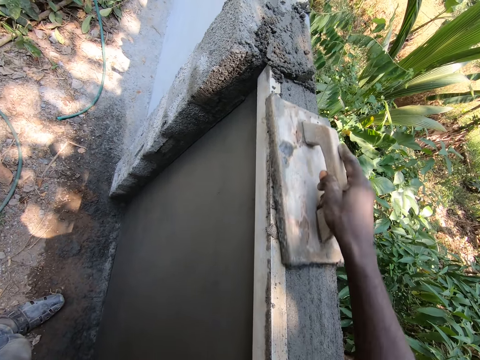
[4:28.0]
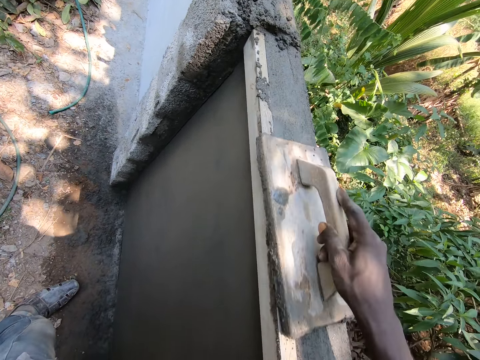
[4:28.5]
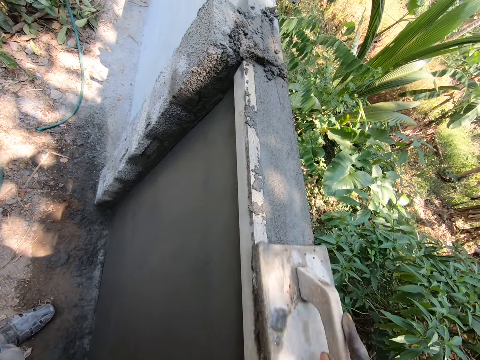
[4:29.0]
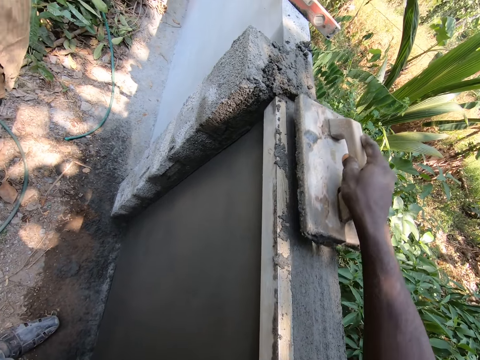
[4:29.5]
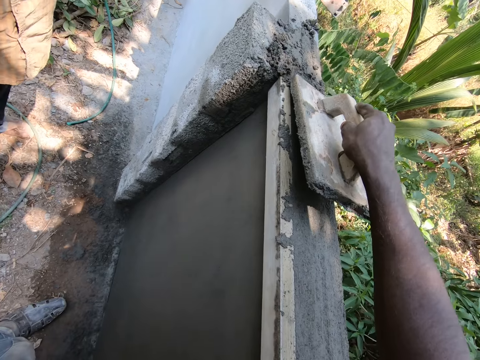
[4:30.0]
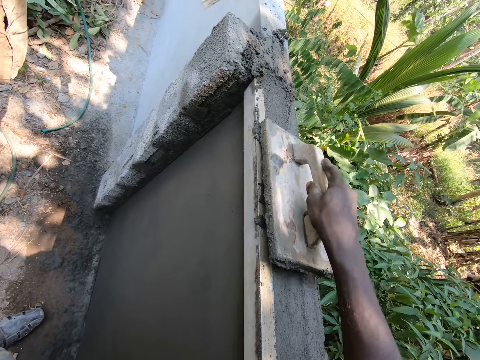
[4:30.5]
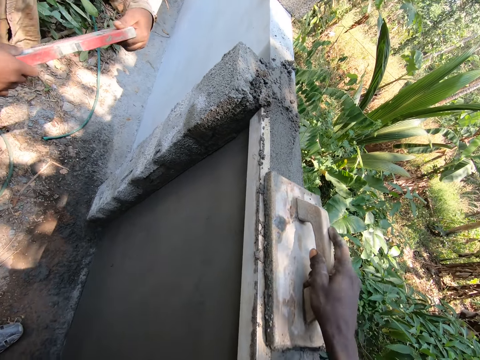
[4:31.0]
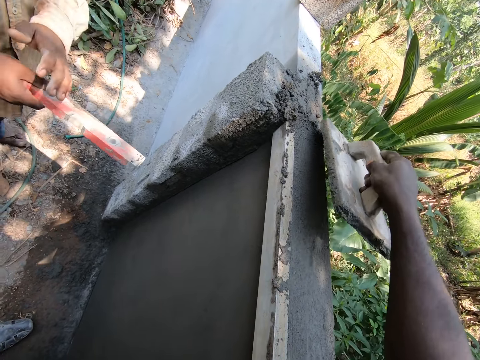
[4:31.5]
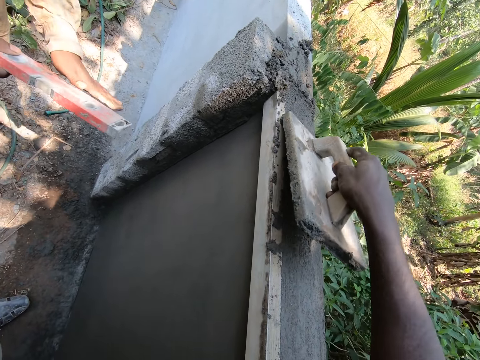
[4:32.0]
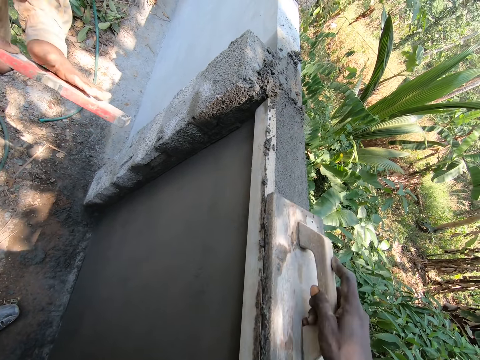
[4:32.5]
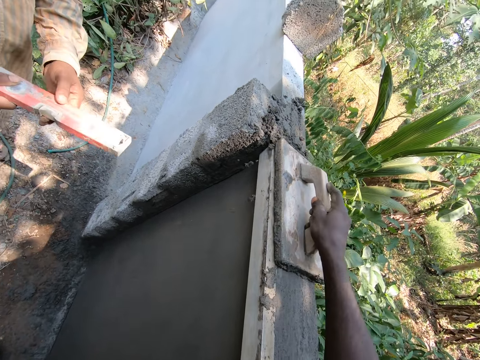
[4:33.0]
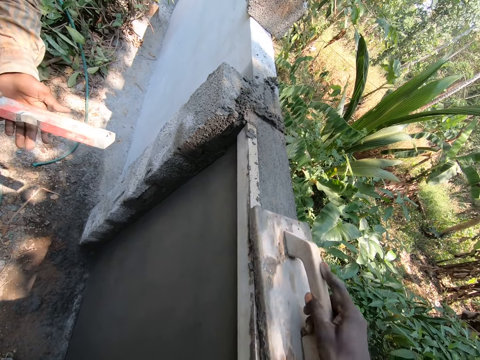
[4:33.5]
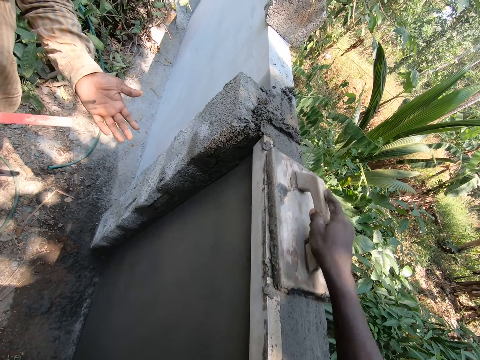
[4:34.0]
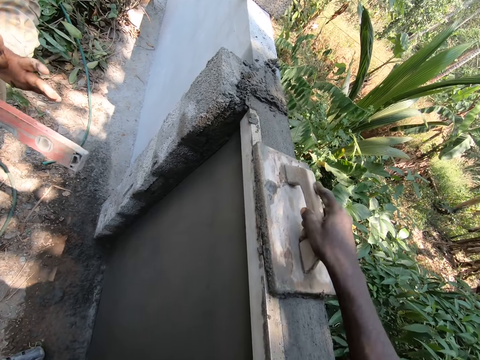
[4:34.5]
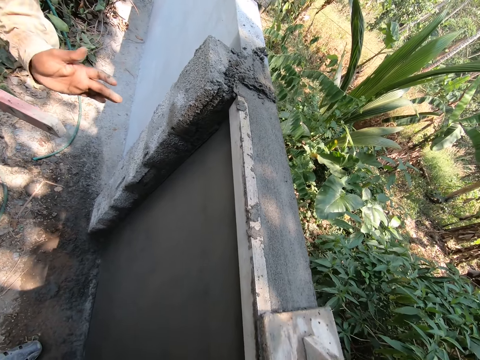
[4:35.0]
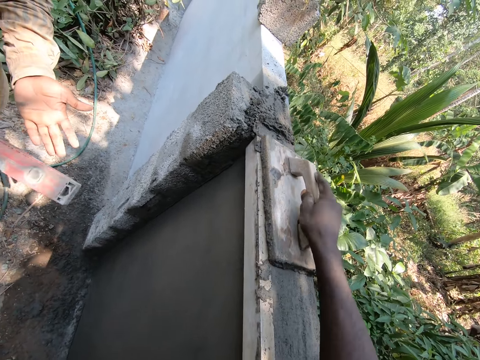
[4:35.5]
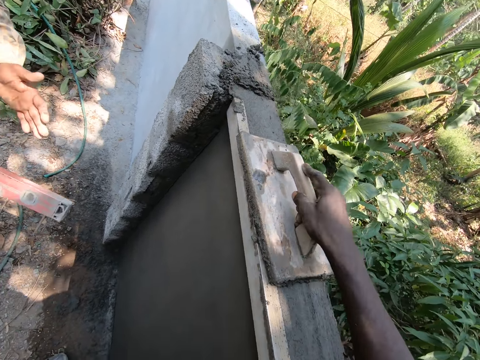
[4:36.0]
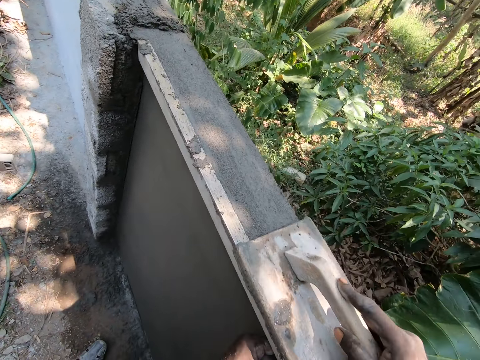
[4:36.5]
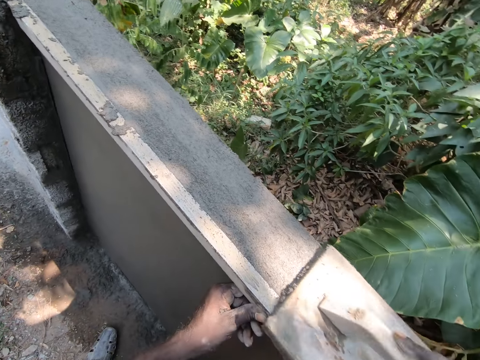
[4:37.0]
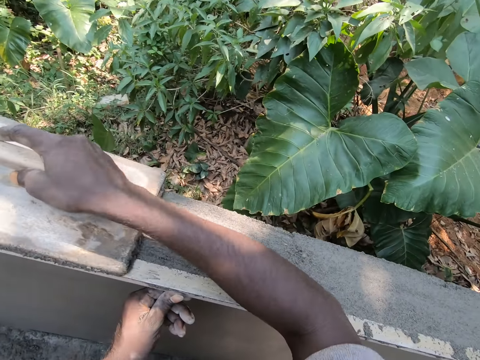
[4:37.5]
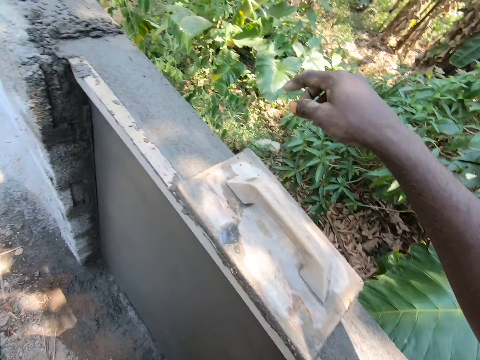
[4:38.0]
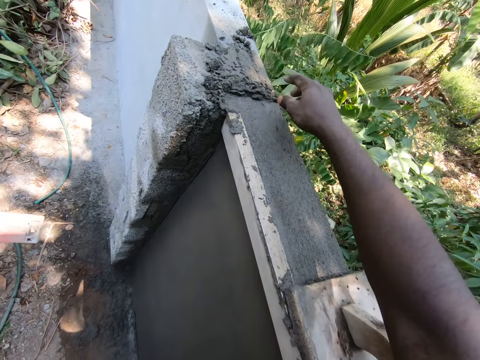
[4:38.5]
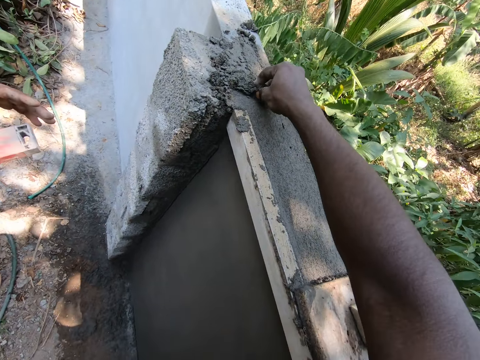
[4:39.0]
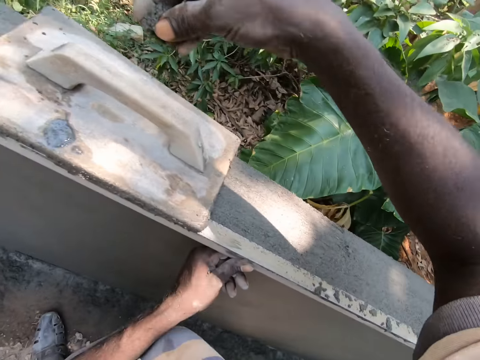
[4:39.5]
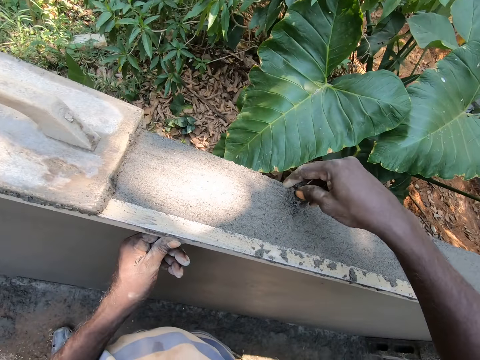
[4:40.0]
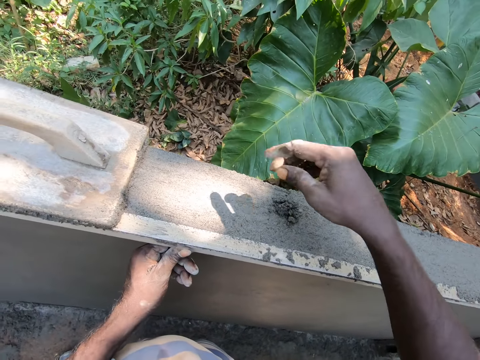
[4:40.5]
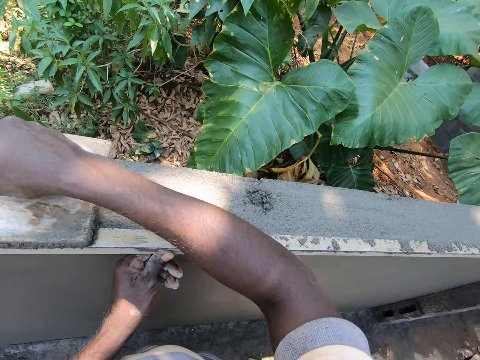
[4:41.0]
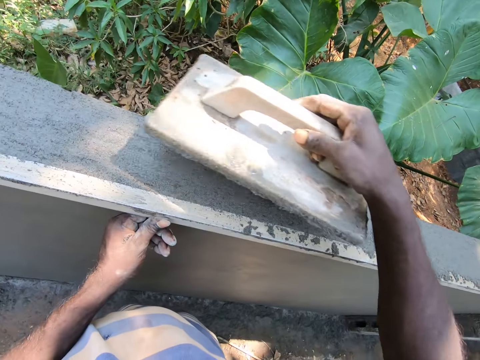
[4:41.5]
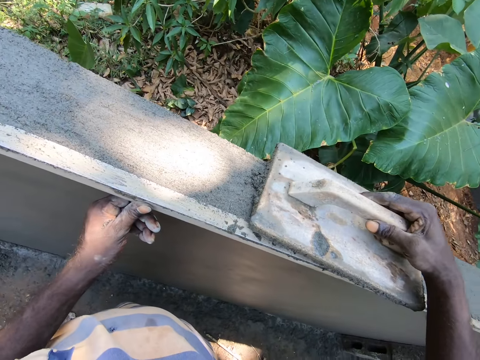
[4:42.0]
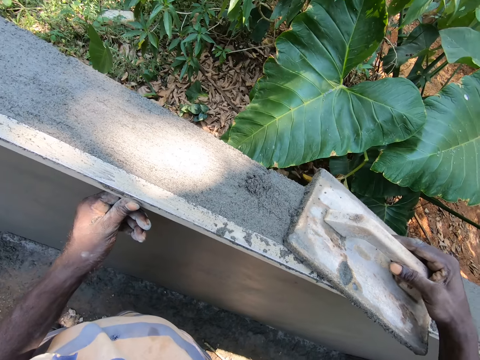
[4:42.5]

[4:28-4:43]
A man picks something. The camera wearer aligns the cement on the wall. They converse with the man. They align the cement on the wall. They pick the mortar from the wall. They place the mortar on the wall. They pick the wooden float. They align the cement on the wall.

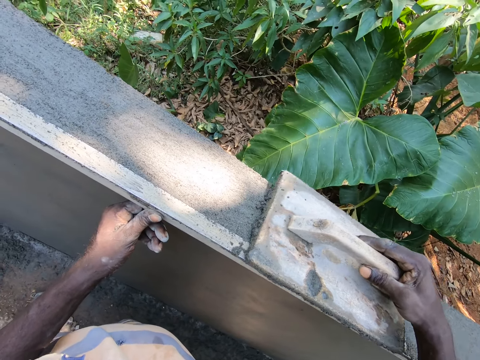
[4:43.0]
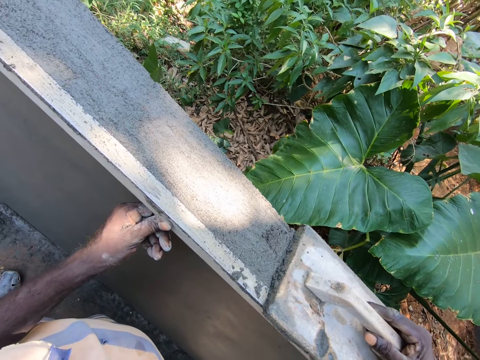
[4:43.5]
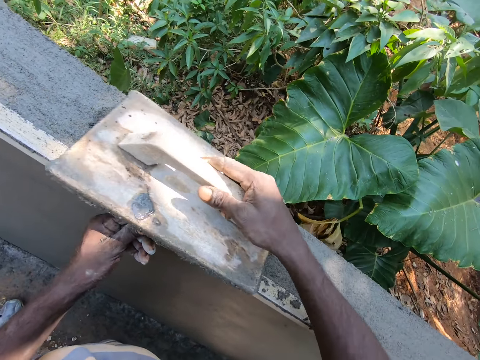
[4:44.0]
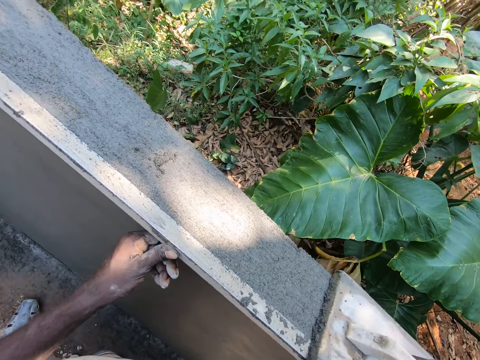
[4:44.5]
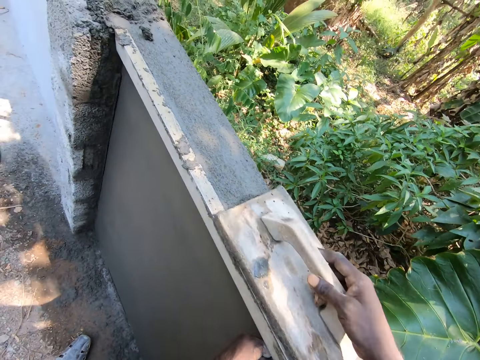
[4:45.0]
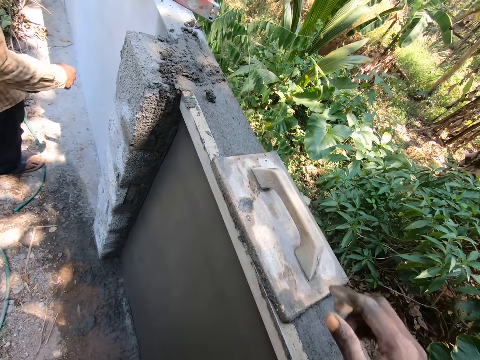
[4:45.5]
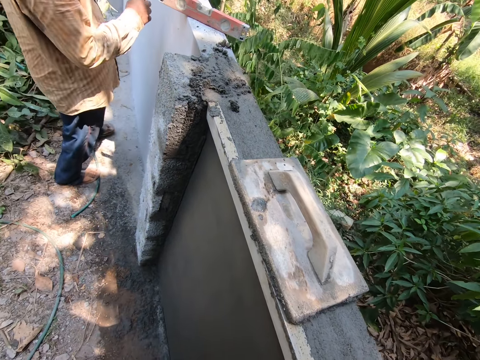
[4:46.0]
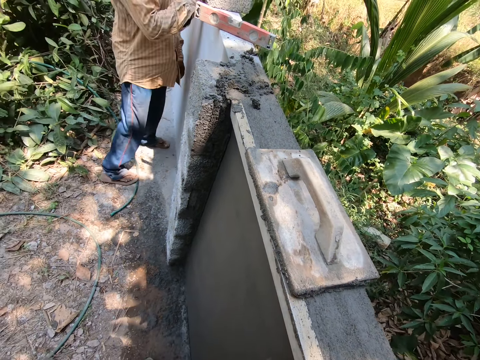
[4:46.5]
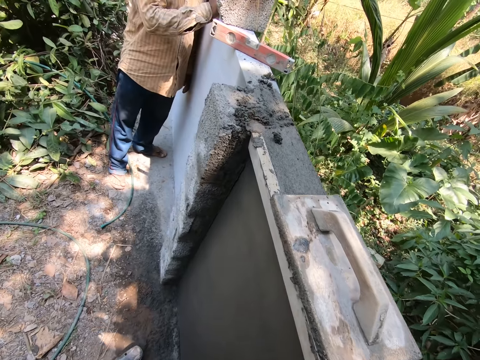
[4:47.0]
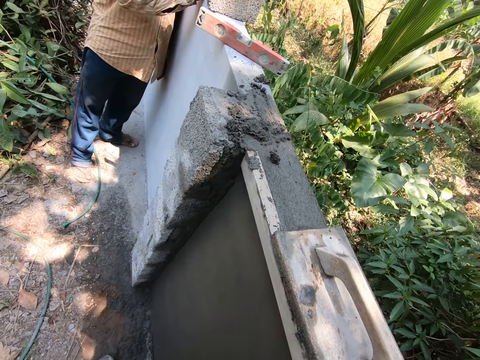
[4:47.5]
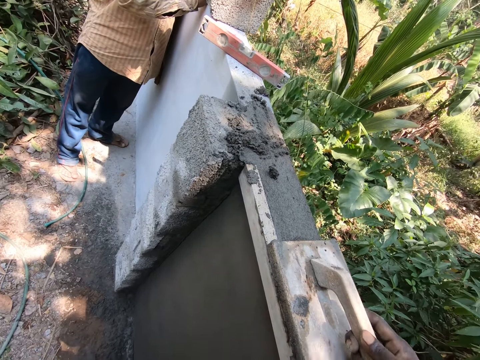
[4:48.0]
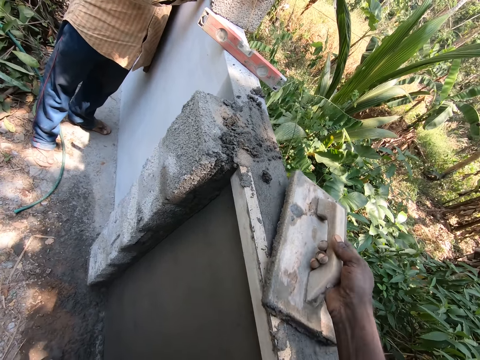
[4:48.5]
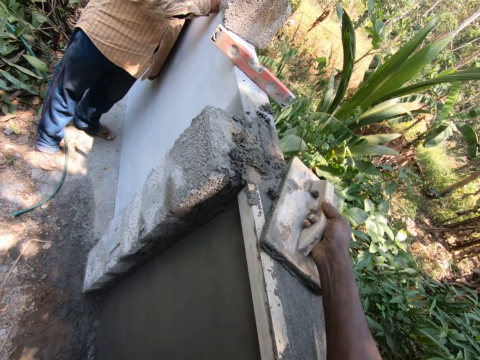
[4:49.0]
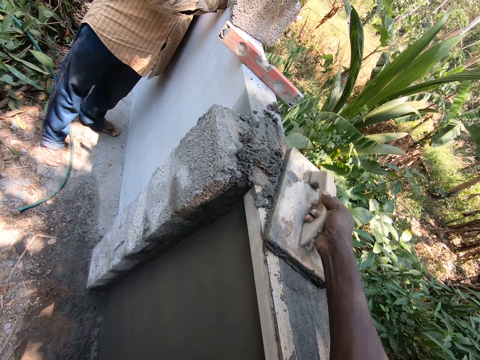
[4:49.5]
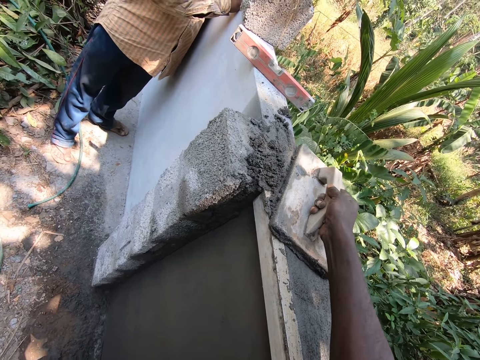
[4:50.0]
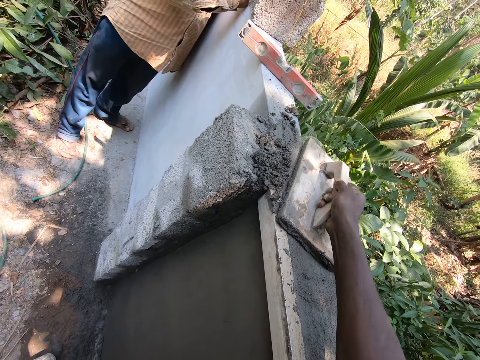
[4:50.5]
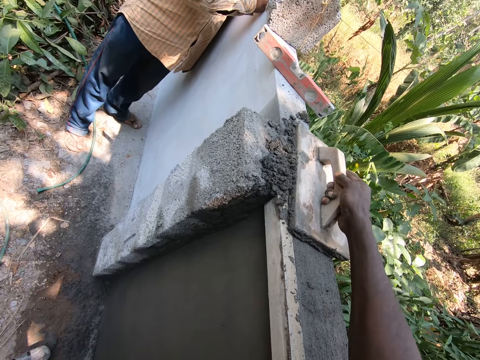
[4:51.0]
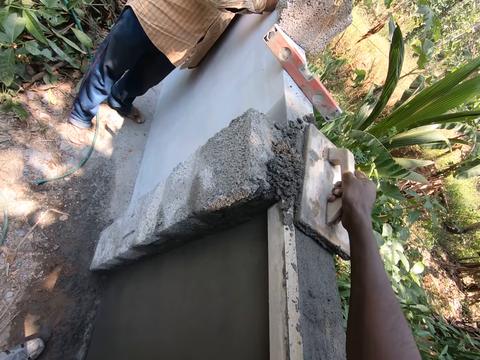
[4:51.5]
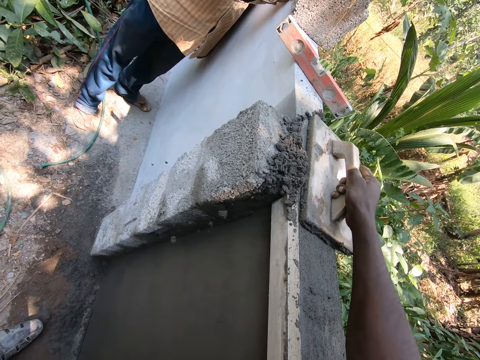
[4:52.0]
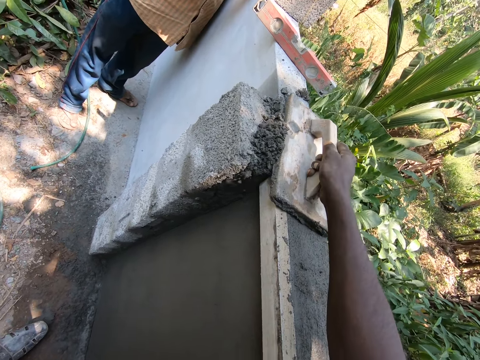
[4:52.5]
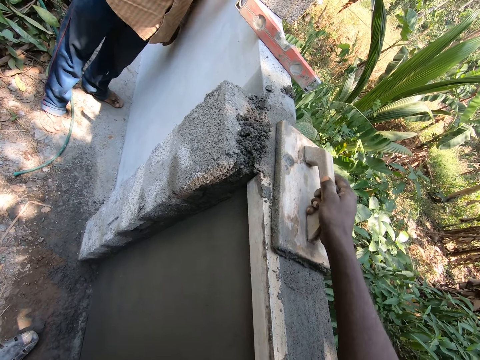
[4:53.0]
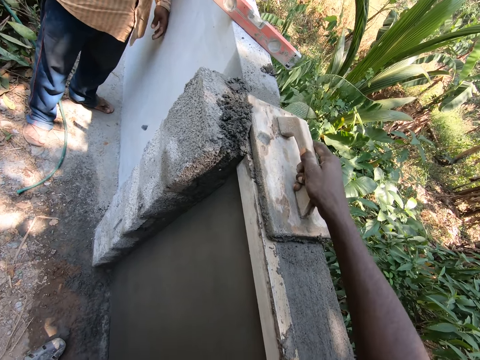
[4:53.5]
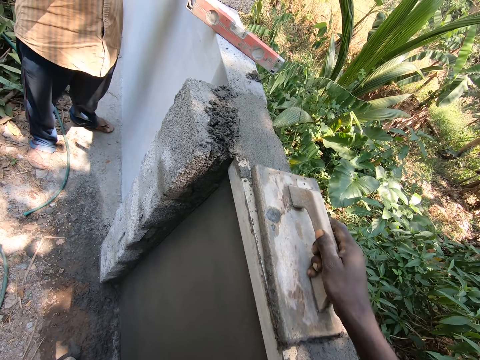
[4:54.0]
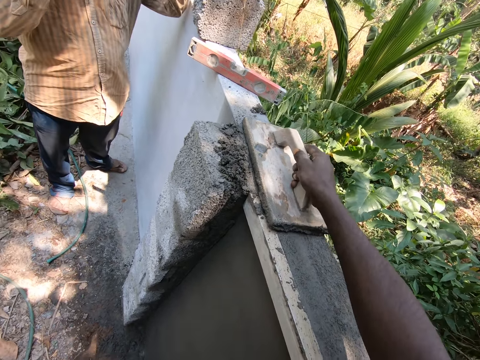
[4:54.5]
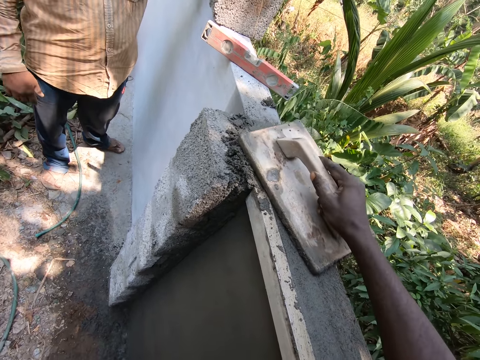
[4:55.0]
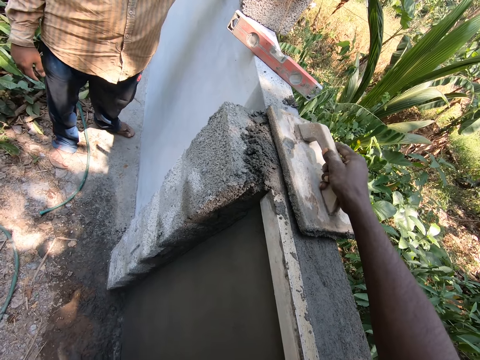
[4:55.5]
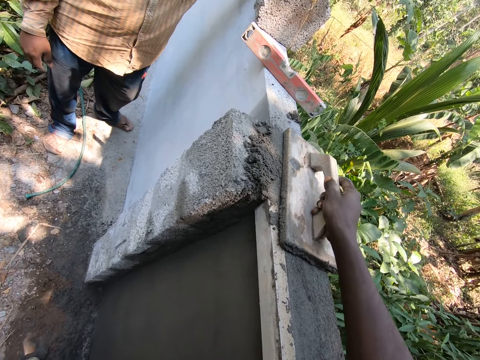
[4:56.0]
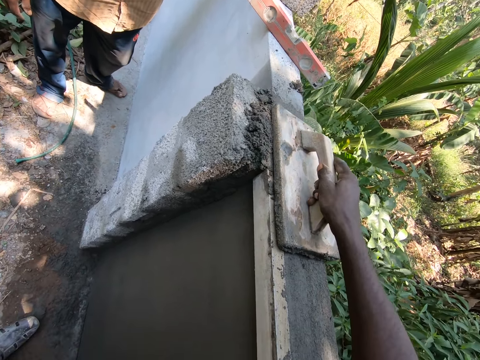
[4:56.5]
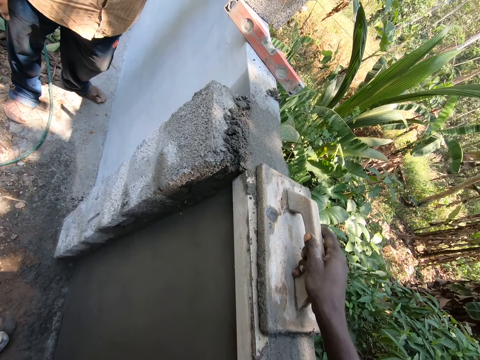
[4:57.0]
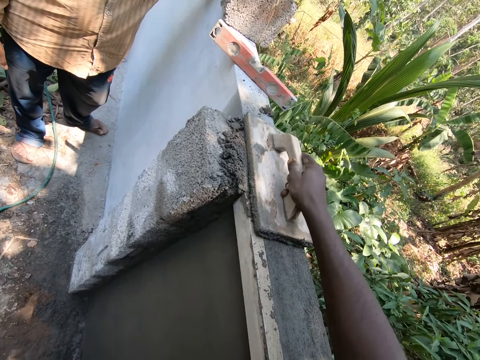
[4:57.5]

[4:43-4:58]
The camera wearer plasters the wall with the wooden float. They release the wooden float. They look around. They hold the wooden float. They plaster the wall. They touch the wooden float.
